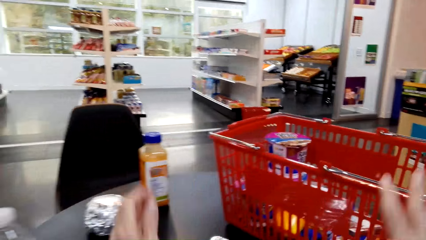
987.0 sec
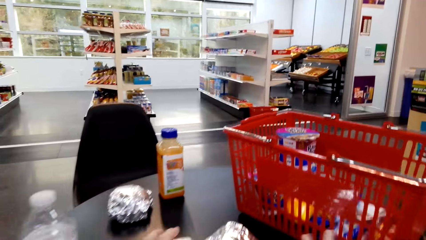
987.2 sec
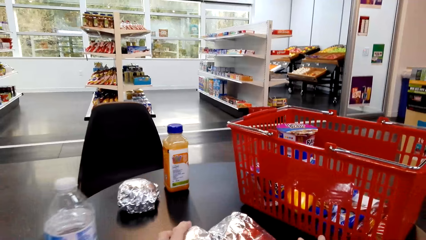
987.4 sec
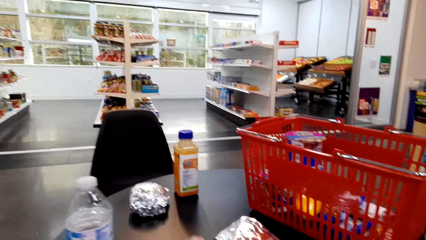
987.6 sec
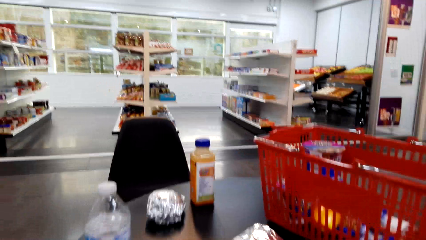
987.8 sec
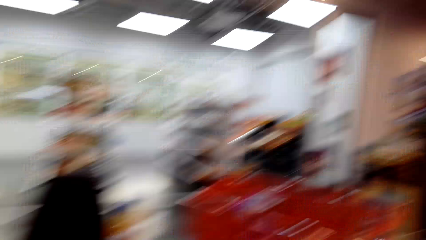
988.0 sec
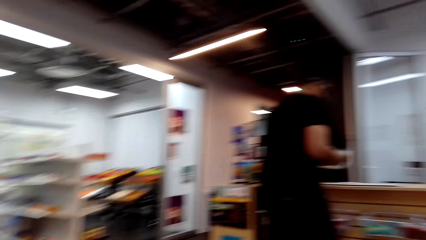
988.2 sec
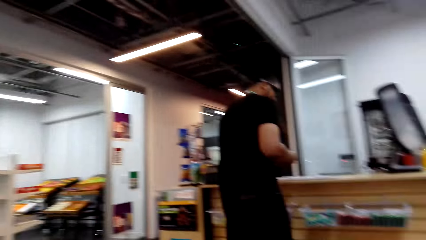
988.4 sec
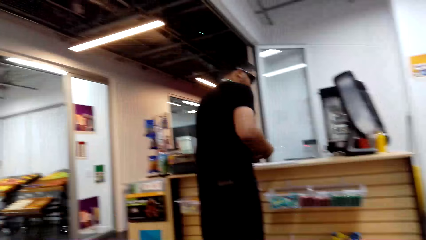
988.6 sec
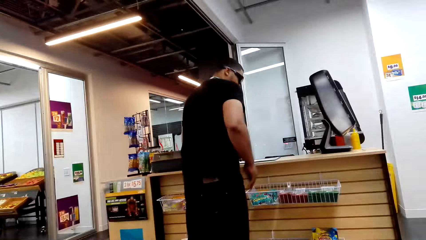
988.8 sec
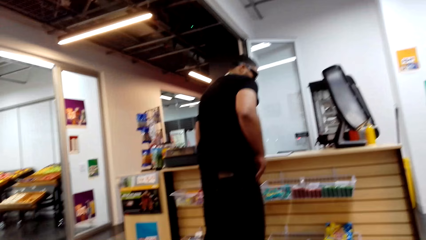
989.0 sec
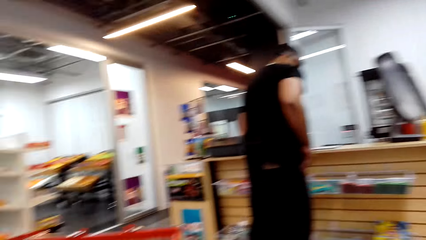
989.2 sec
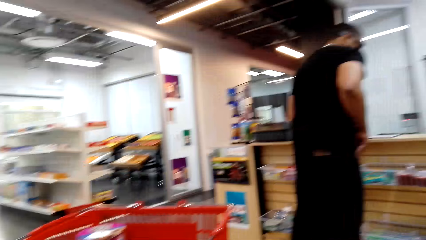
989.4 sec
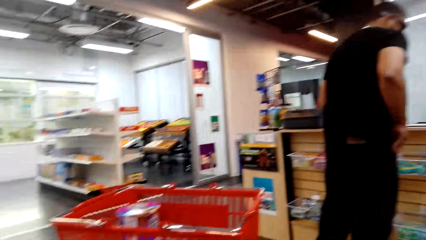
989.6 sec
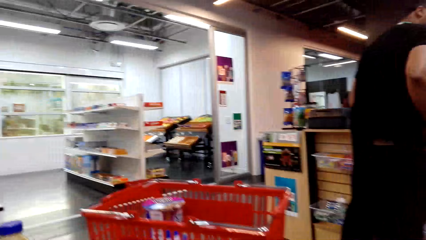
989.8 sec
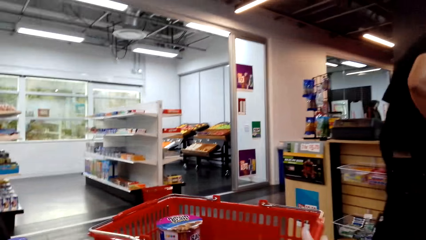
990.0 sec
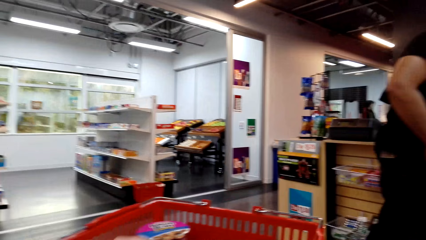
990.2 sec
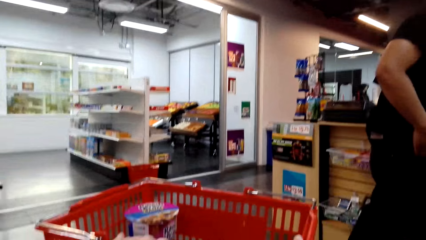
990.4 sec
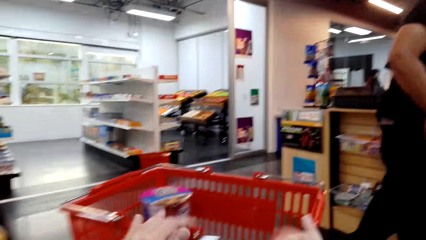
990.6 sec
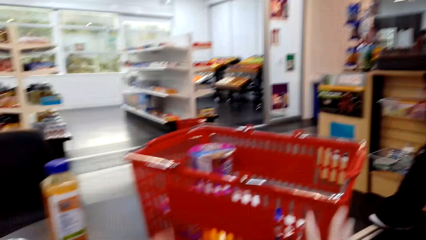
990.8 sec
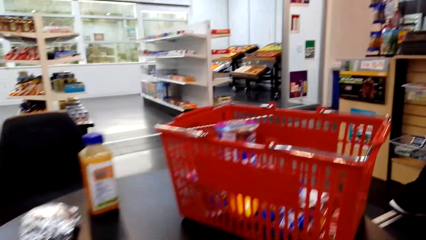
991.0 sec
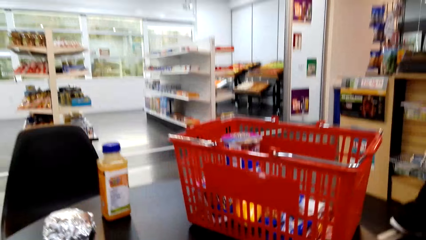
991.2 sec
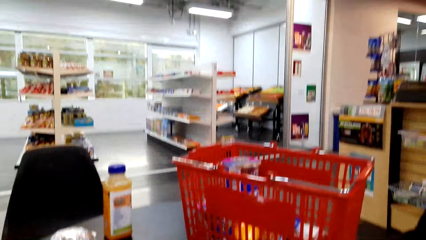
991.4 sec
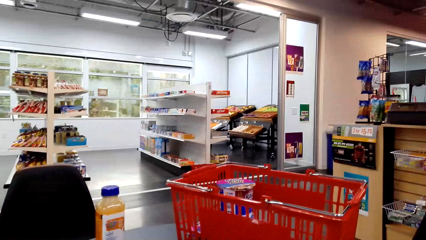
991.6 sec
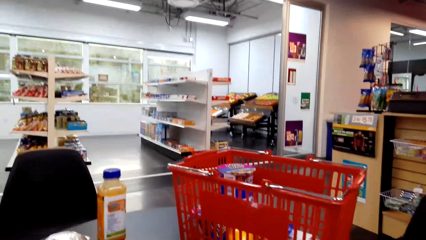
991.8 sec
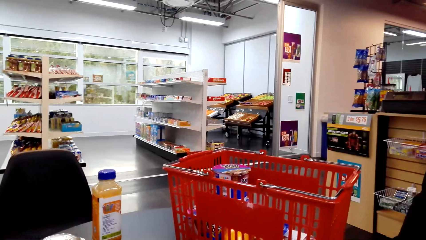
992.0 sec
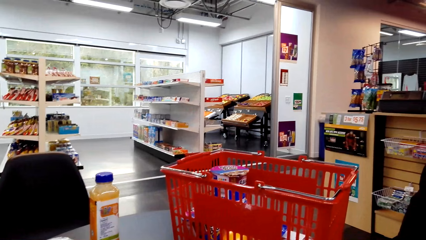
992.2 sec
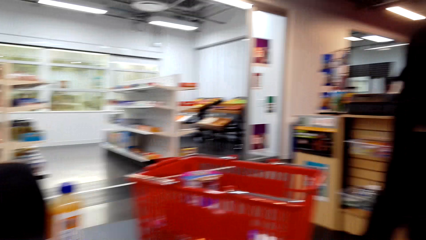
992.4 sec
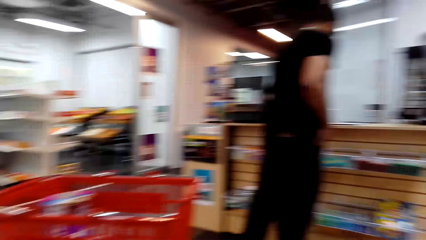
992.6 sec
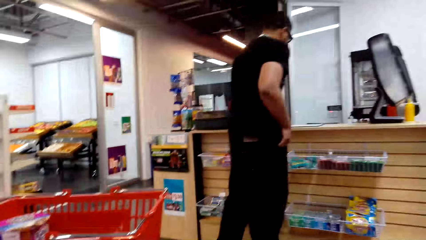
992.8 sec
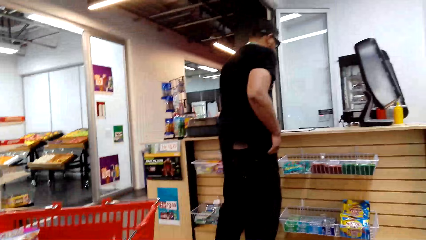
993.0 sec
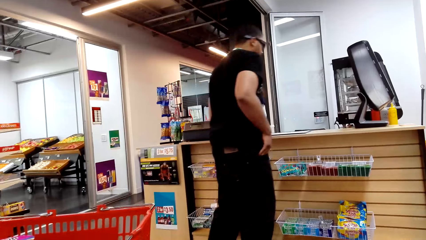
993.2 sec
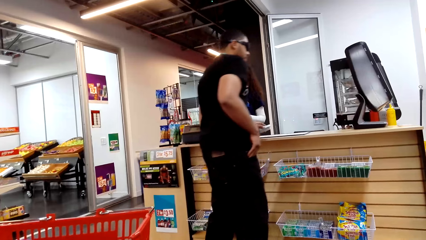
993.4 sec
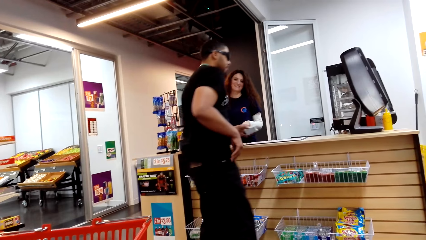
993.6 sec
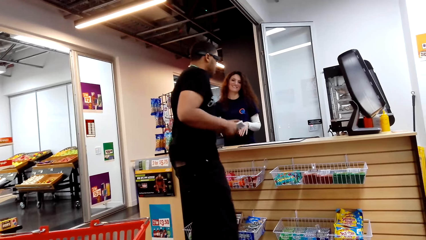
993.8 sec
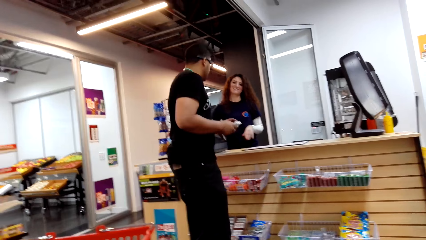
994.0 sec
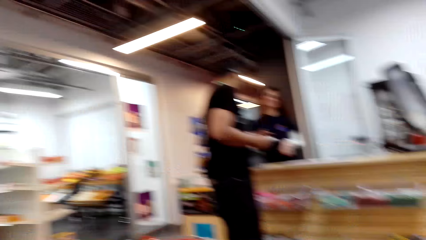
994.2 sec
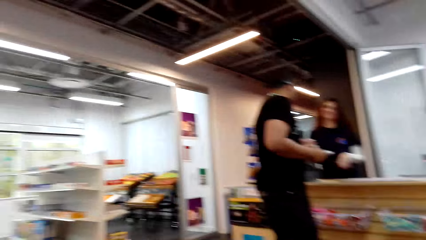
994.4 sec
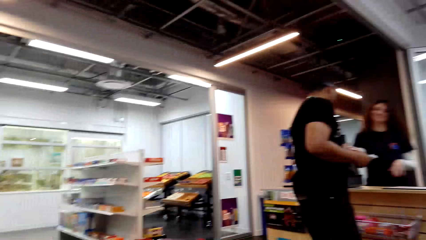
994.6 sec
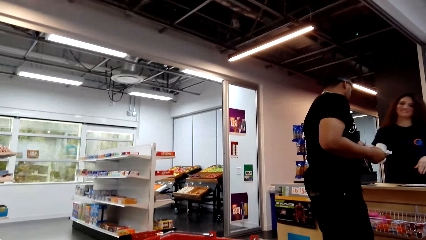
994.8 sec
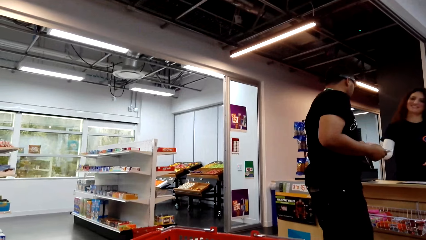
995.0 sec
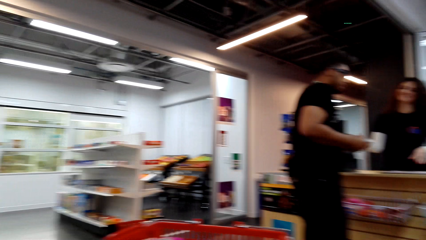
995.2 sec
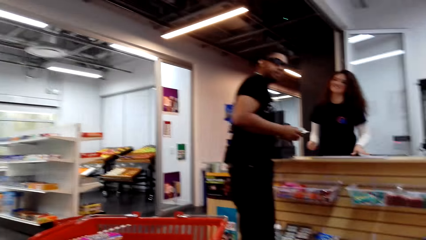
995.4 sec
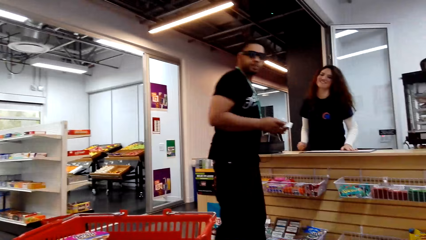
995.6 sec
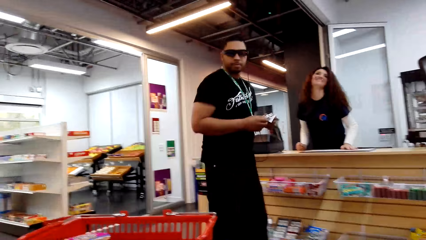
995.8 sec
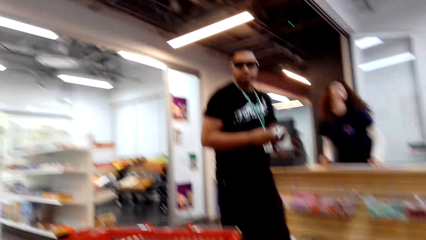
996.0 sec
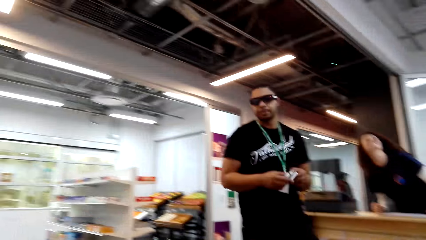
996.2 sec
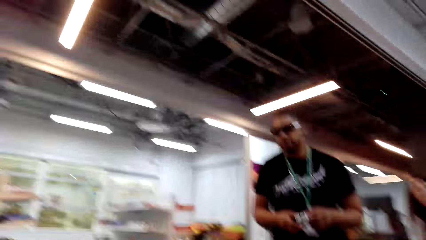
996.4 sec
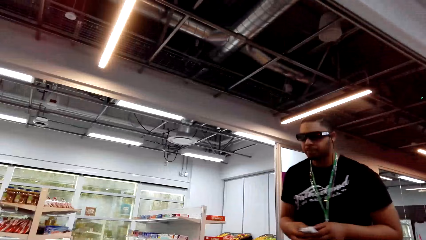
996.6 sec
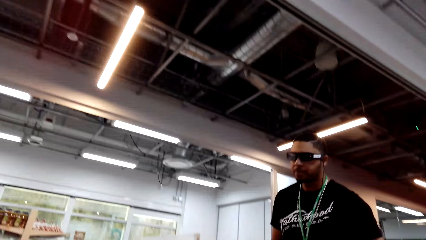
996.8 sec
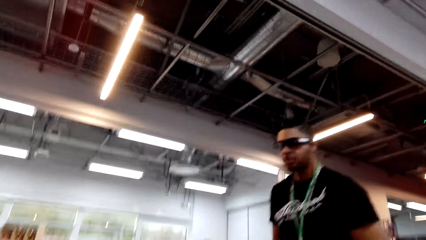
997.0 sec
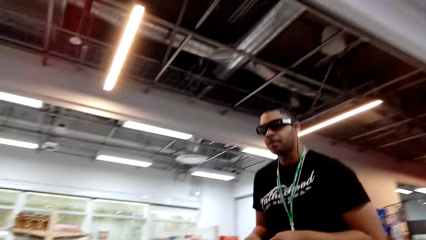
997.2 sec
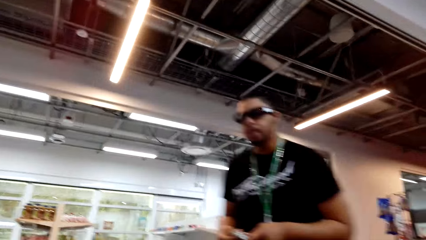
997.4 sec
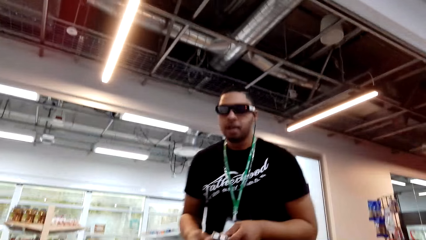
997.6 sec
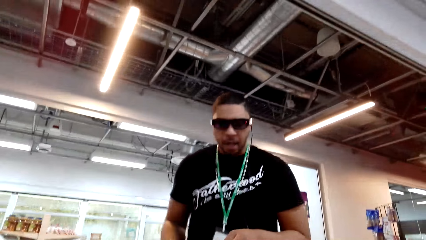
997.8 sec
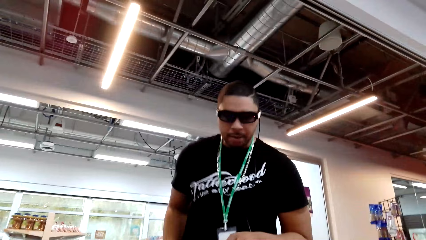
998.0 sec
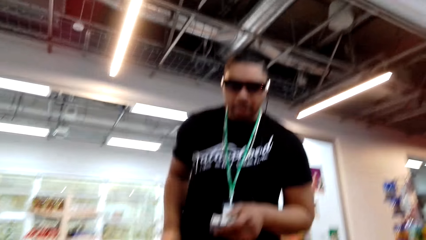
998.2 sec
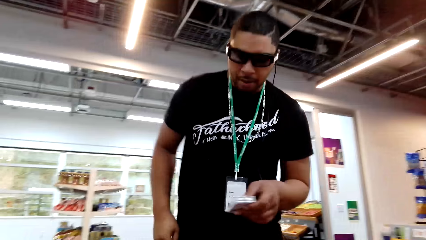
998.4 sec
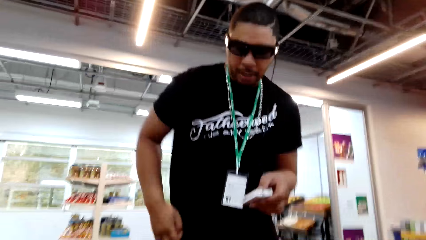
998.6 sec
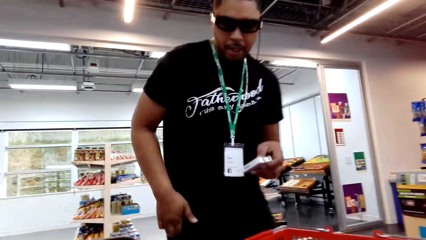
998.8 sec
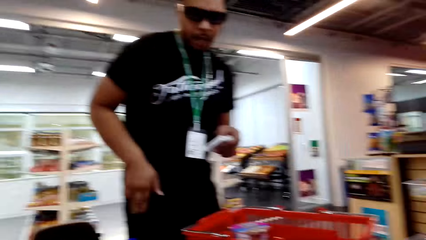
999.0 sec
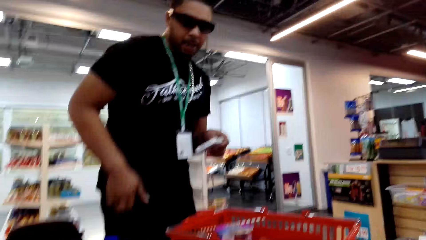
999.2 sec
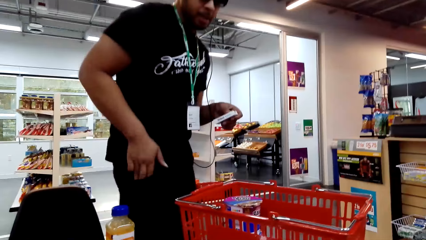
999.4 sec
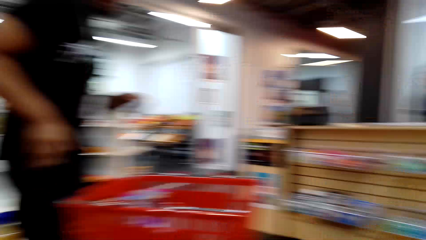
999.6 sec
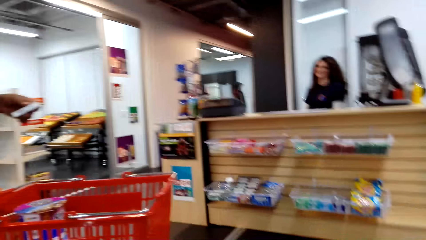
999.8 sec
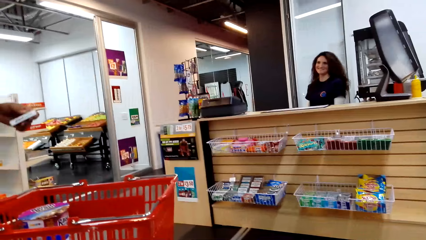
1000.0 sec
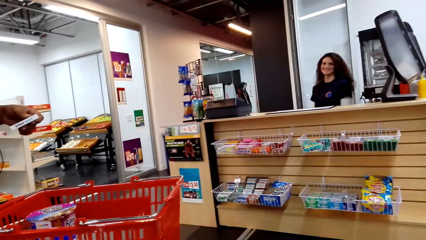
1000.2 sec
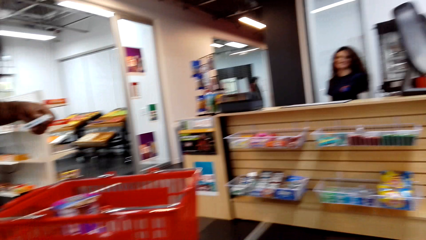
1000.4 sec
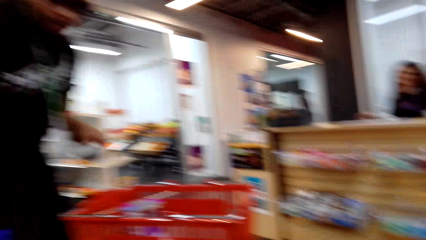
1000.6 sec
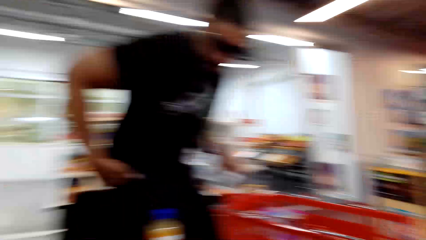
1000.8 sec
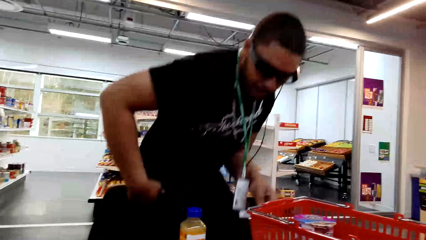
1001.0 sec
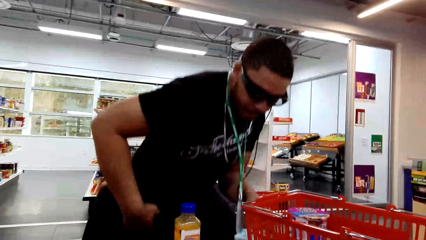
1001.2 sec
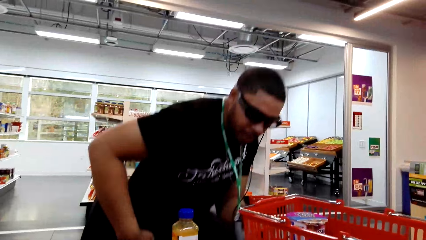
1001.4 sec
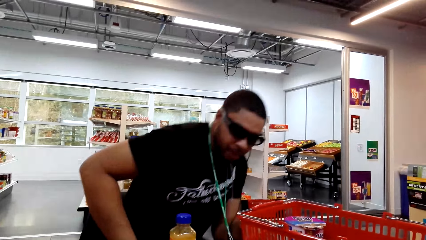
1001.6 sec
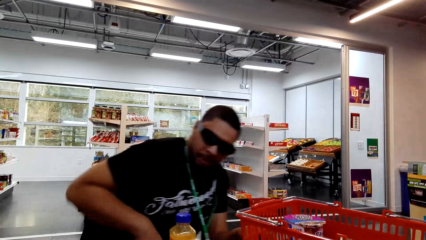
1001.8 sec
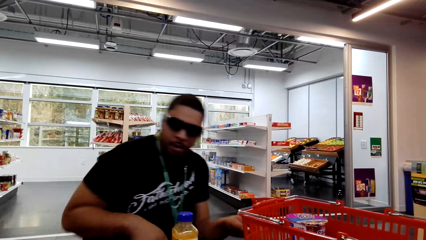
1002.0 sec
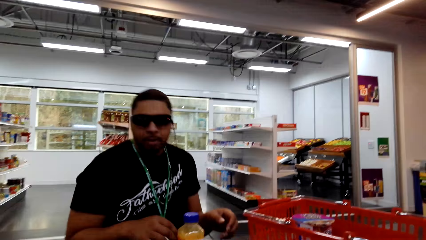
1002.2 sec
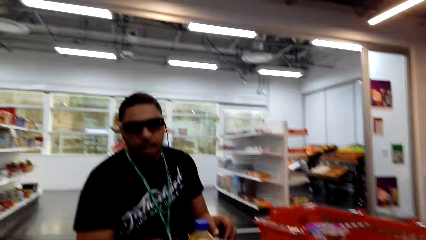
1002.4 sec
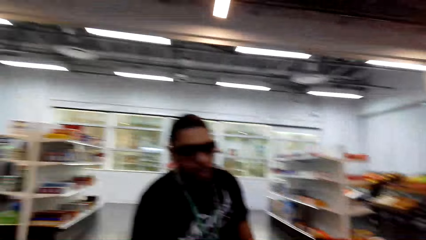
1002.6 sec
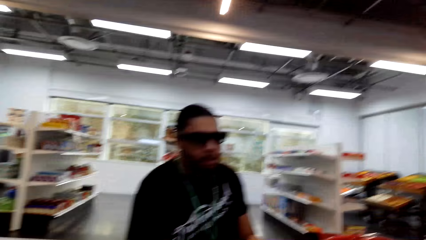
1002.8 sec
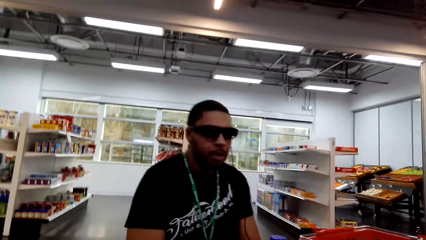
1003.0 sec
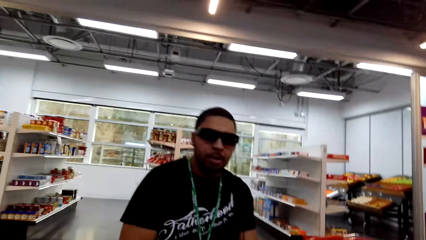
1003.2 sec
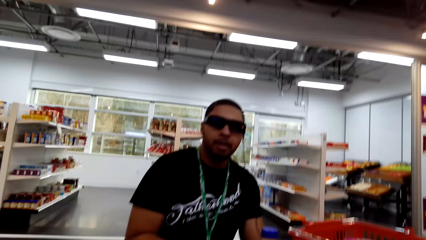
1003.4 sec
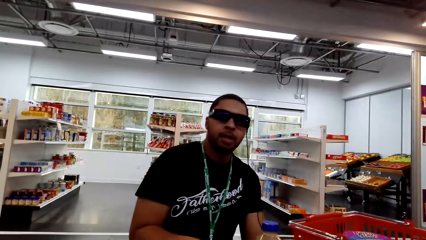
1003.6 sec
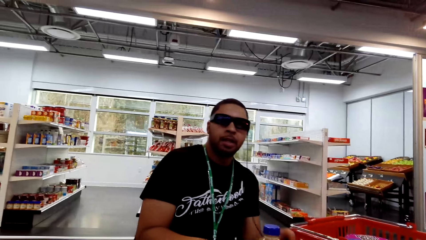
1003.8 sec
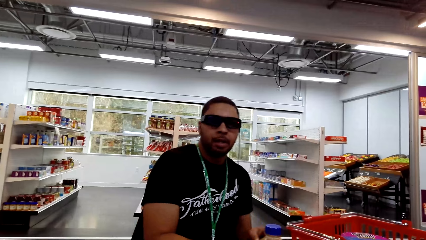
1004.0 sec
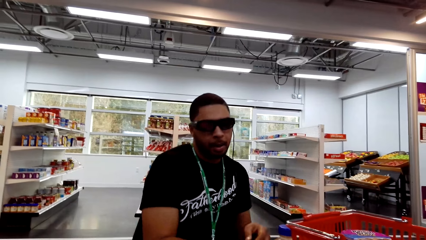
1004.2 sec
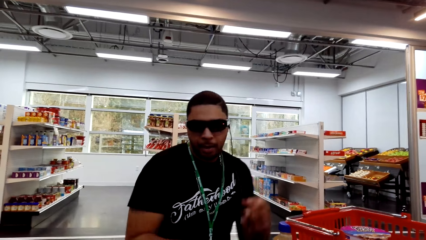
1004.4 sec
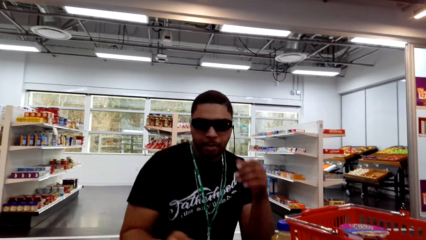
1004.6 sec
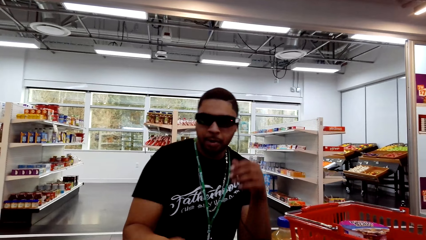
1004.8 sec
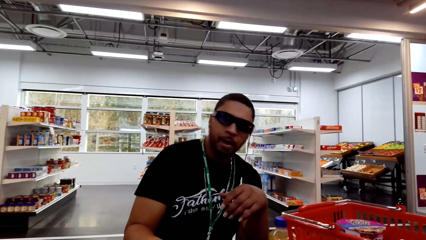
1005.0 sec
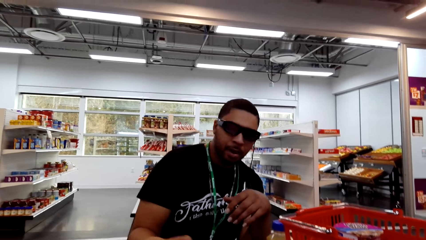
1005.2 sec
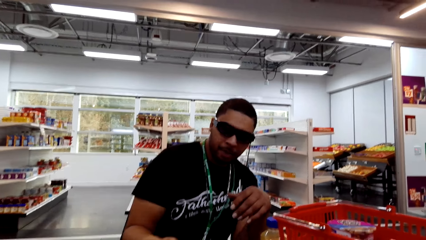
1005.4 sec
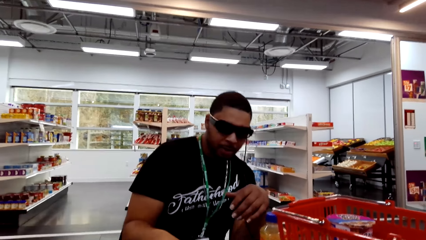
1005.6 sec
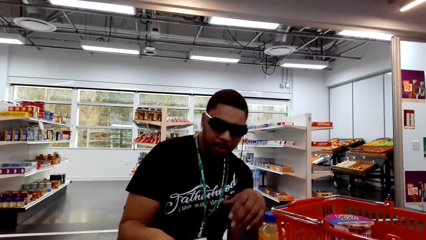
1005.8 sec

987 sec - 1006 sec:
The camera wearer pushes the basket aside. They look around the supermarket. They dialogue to a person. The person walks around the supermarket. The camera wearer sits down. The person sits on the chair. The camera wearer dialogues to the person.
